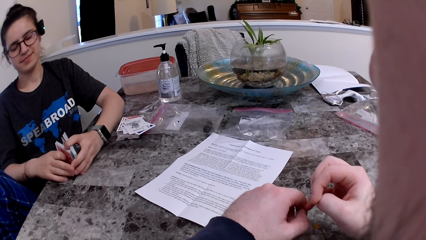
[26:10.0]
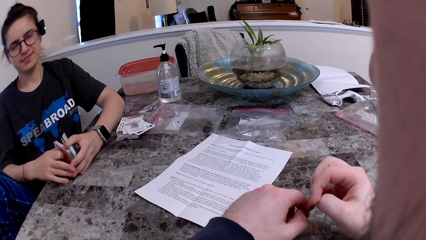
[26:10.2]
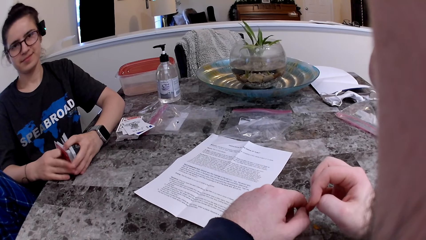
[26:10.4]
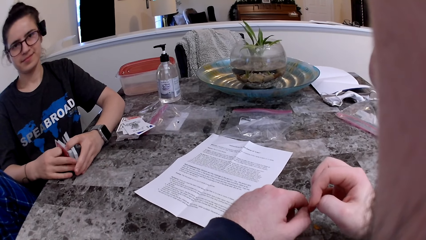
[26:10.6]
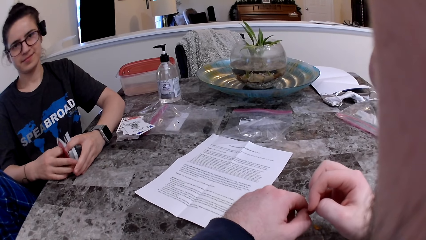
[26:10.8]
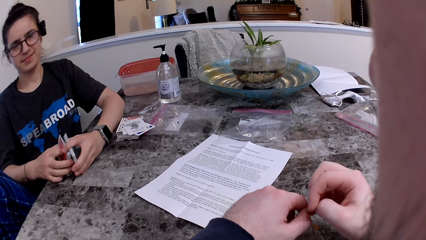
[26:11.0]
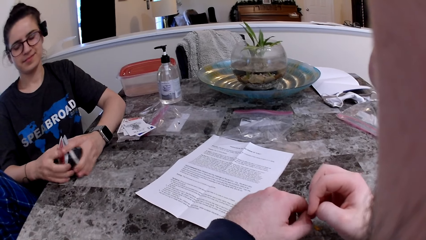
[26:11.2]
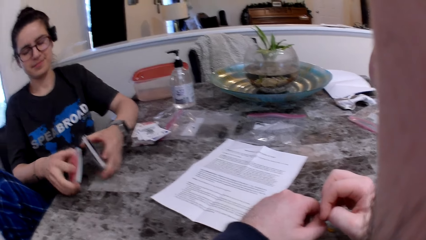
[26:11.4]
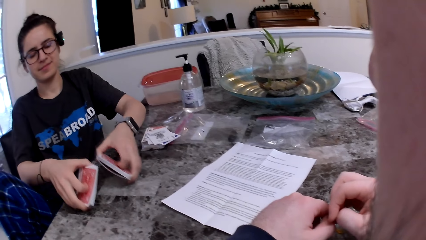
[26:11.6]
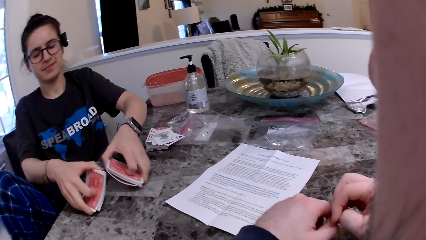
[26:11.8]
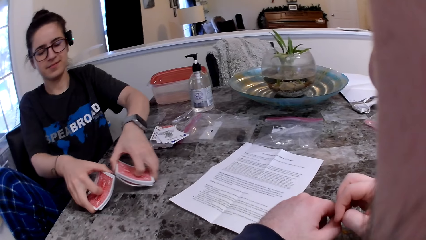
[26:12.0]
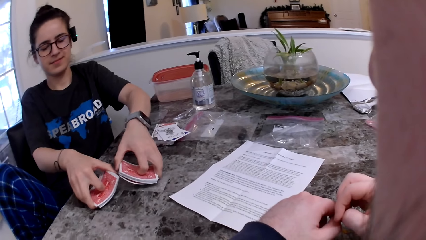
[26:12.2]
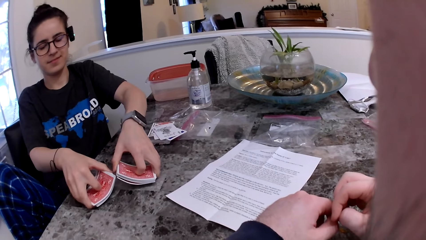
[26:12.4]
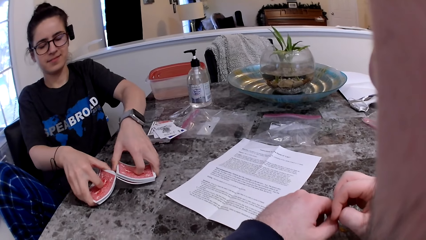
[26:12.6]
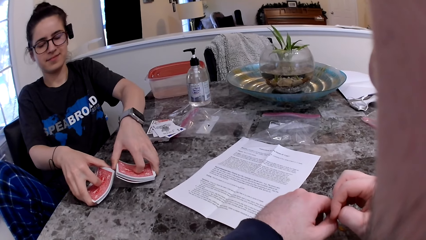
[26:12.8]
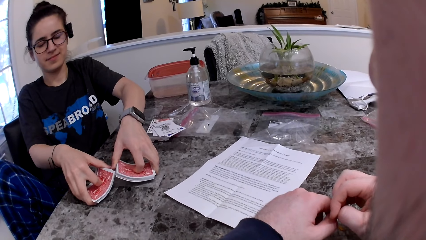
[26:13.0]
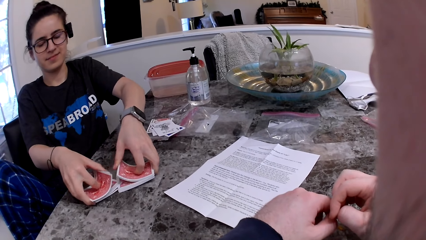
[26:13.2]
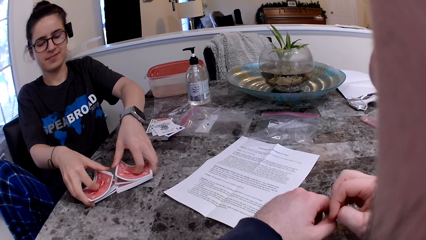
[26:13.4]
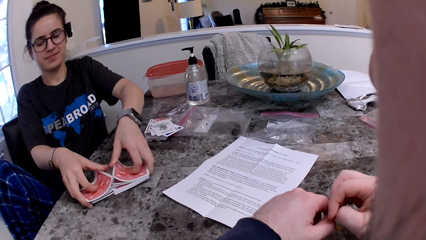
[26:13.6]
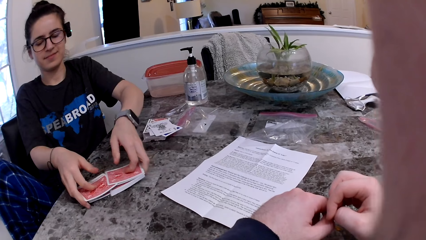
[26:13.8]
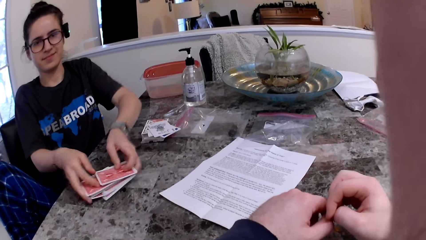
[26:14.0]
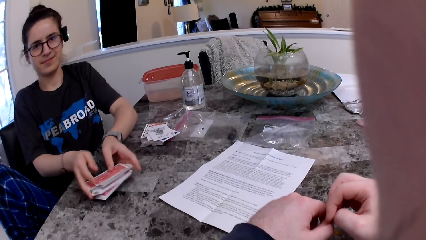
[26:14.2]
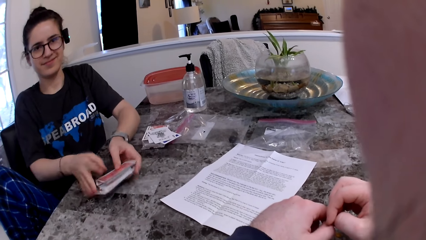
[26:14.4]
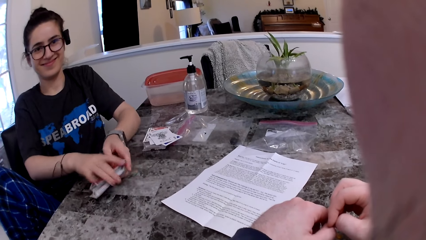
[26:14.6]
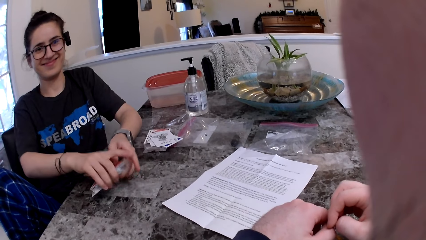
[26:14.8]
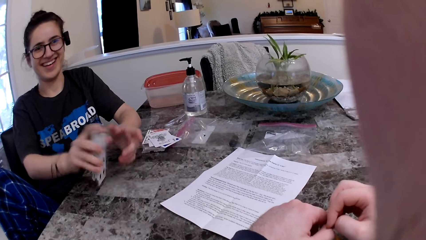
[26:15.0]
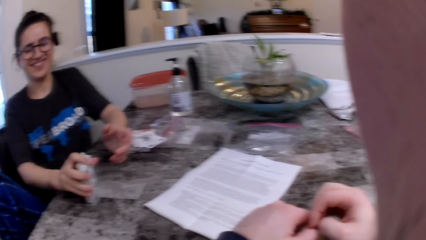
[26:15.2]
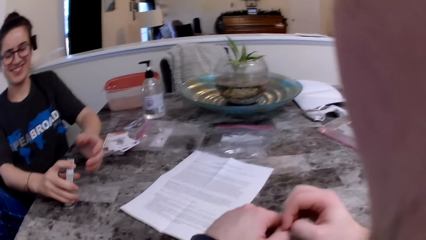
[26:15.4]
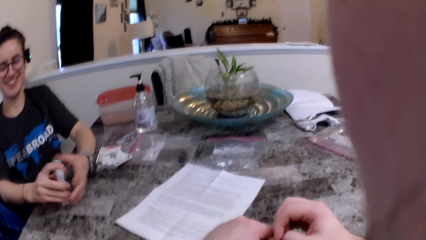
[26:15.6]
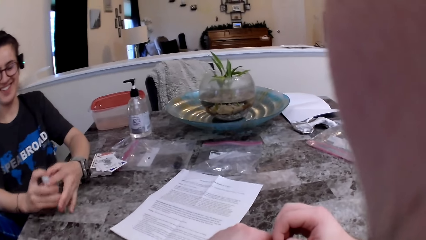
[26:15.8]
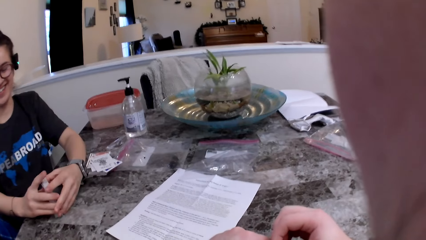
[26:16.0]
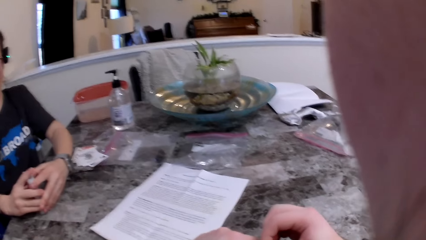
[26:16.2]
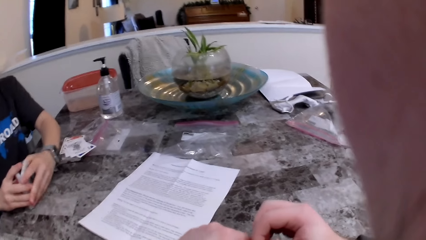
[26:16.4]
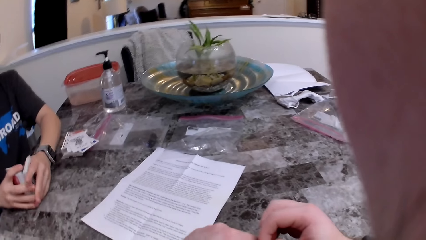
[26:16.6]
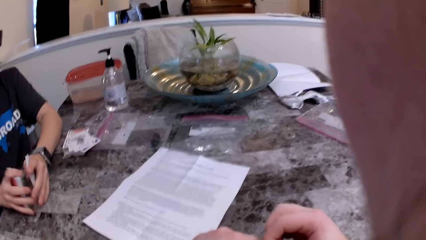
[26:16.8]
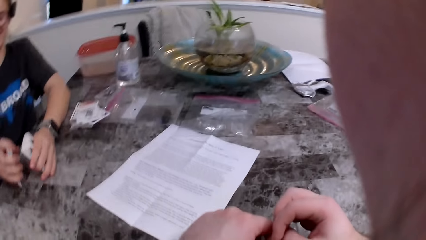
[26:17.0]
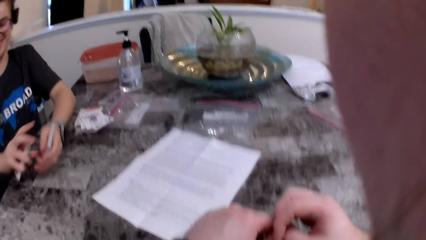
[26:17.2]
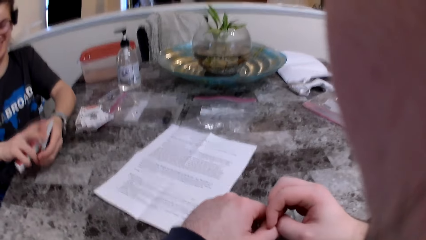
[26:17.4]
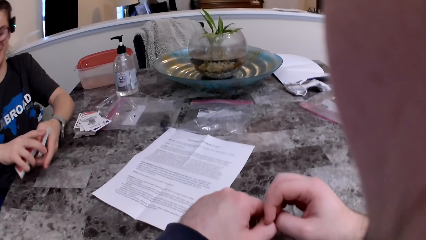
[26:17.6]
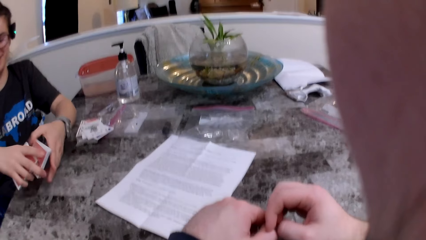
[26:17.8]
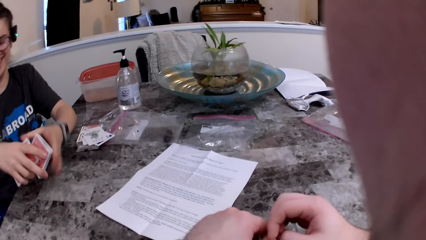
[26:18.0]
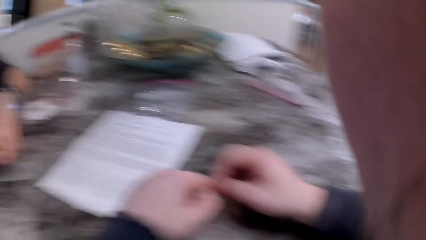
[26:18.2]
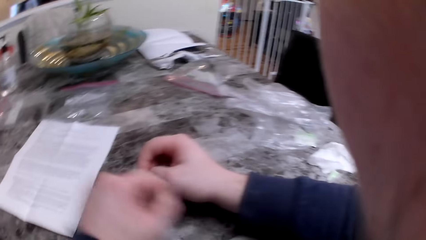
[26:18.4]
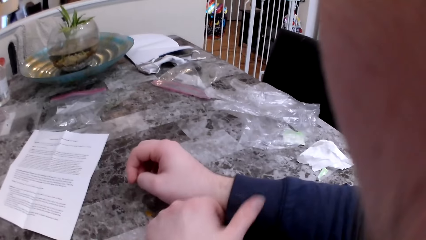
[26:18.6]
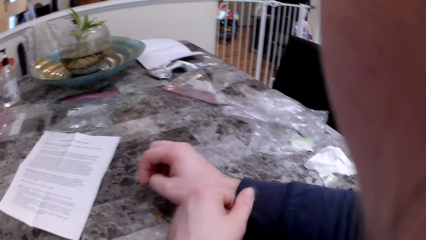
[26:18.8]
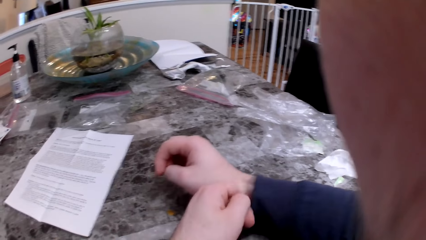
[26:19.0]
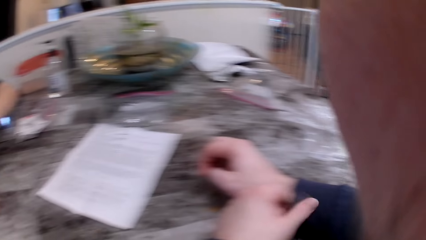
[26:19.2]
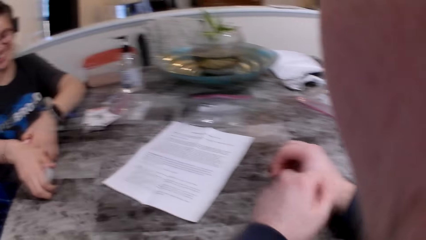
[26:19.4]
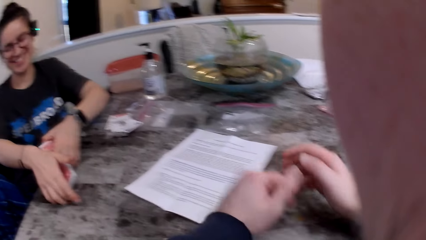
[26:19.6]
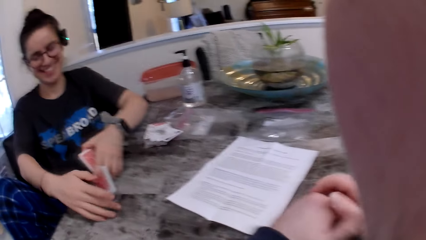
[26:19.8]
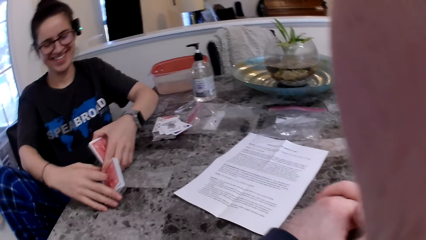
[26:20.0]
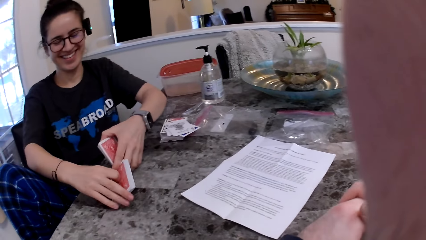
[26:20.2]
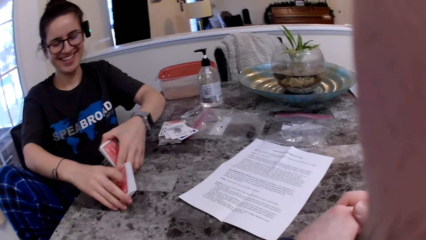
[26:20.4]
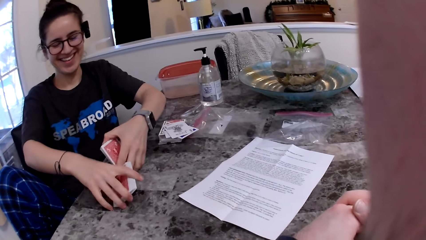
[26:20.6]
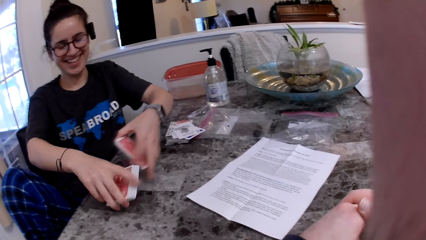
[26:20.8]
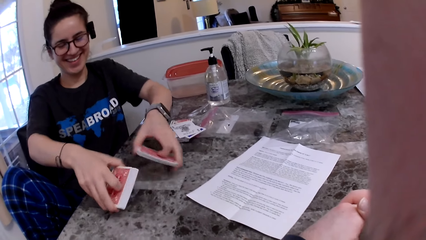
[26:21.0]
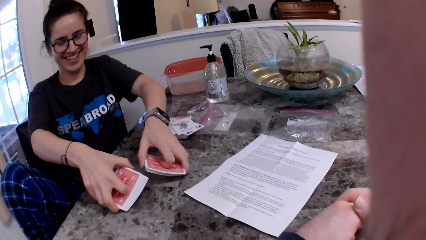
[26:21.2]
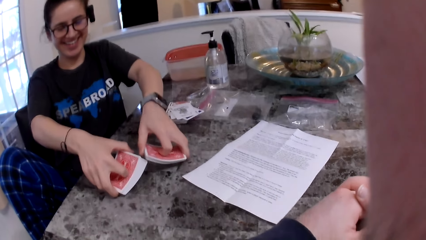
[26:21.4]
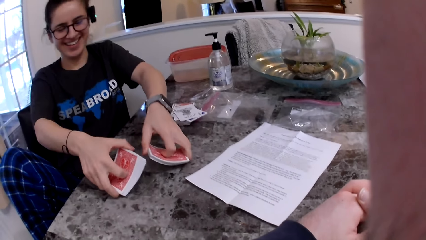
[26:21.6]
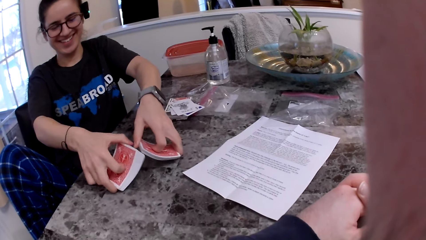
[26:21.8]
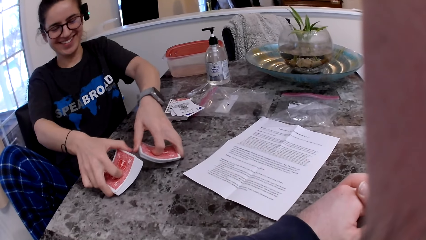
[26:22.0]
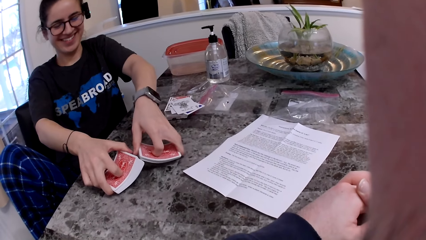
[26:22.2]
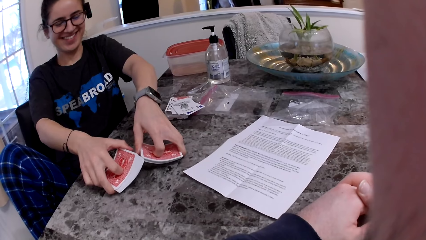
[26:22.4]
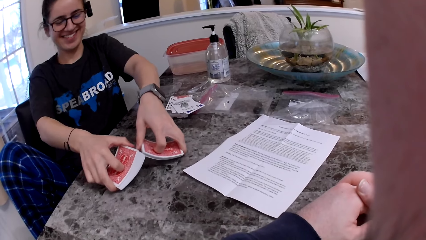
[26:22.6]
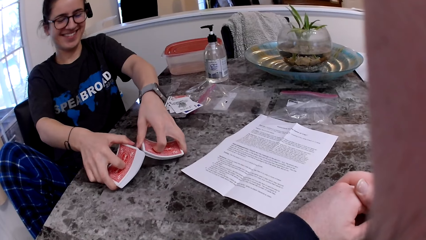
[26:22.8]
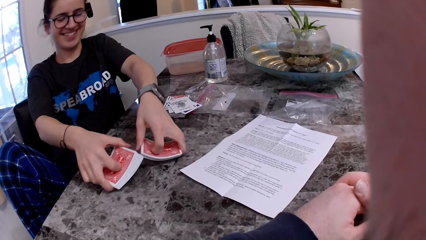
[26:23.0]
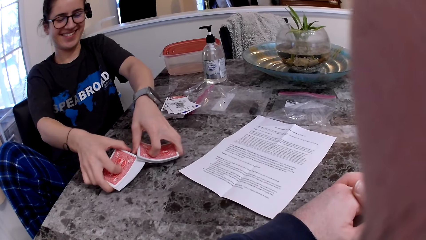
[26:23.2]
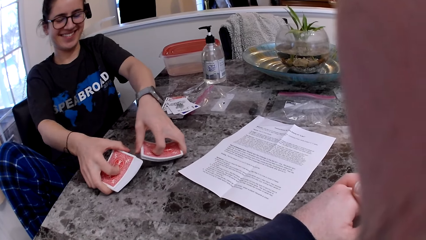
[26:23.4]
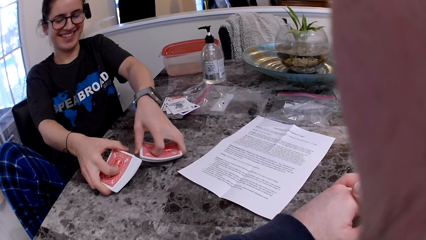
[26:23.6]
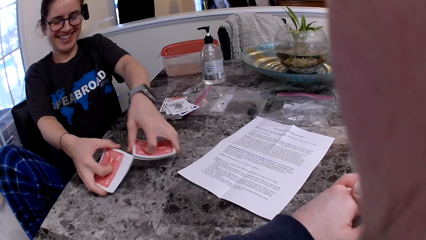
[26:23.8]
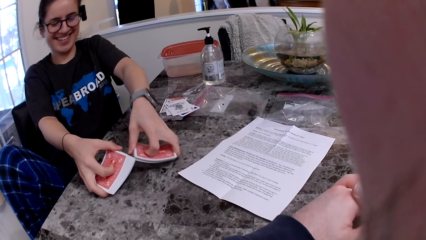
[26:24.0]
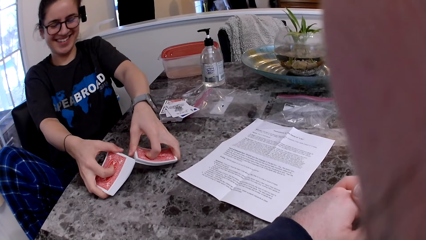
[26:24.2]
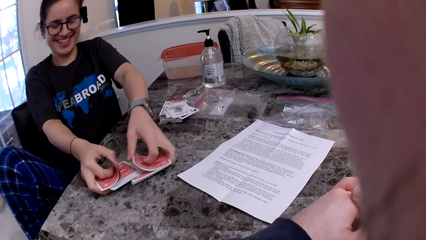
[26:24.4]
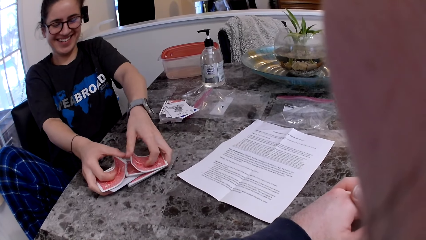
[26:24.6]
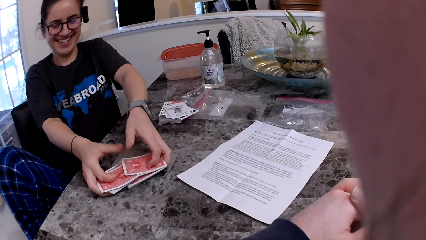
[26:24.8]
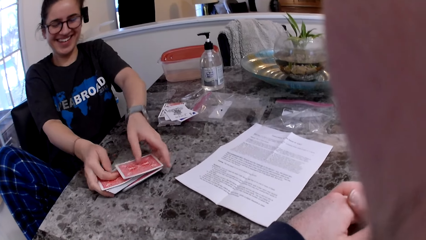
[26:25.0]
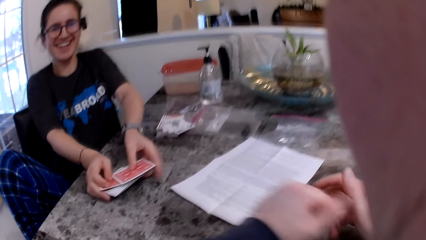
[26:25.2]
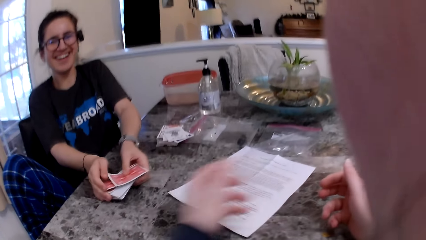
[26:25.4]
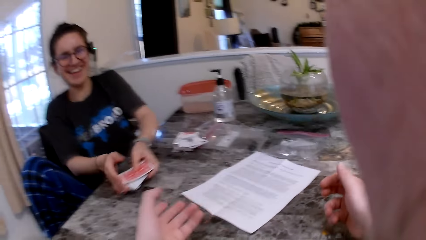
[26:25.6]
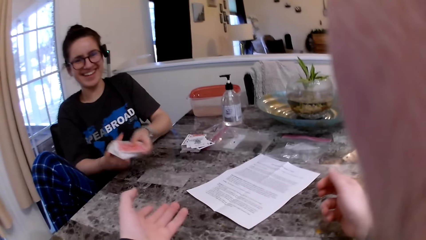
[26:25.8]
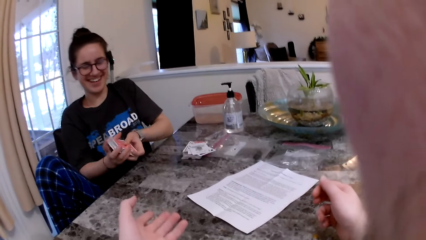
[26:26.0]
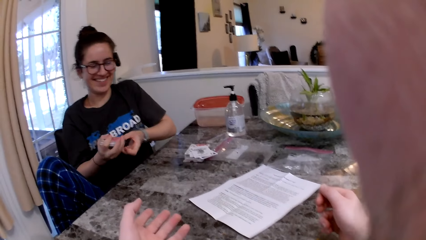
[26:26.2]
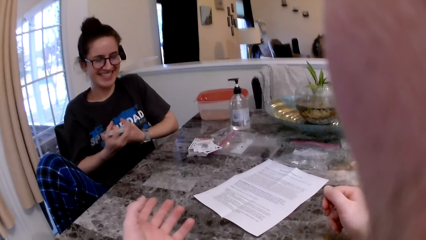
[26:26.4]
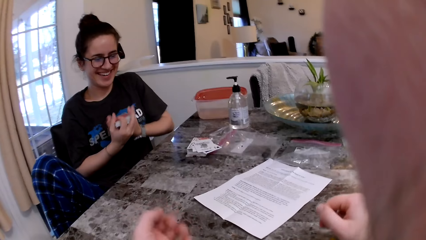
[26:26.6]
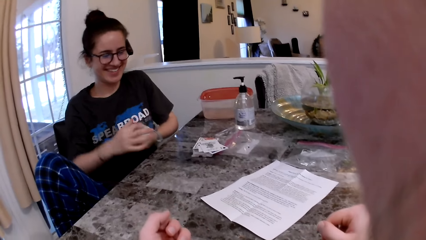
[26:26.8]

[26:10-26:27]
The woman interacts with the camera wearer. The woman arranges the cards.
